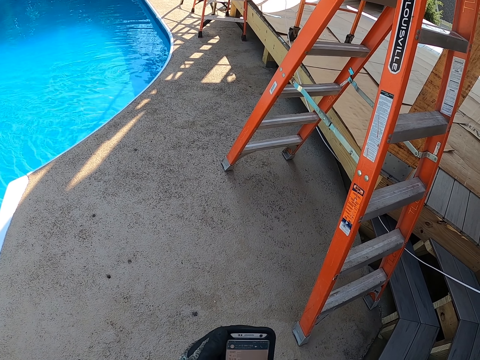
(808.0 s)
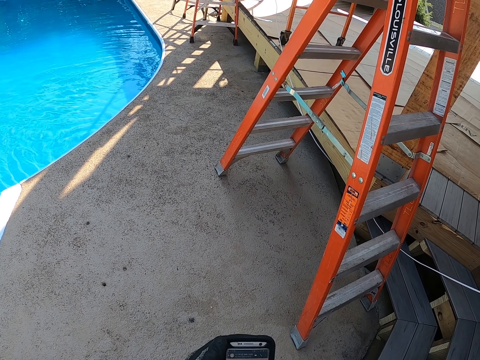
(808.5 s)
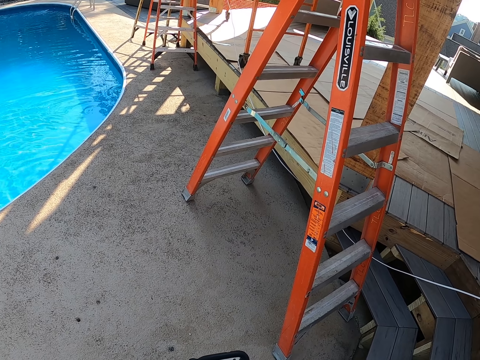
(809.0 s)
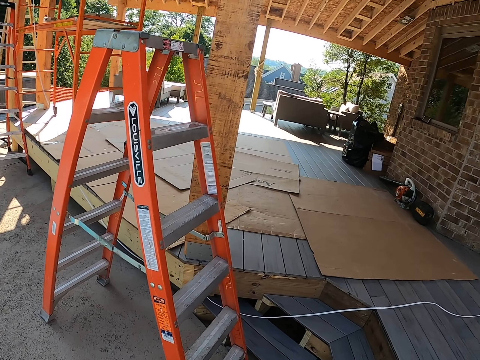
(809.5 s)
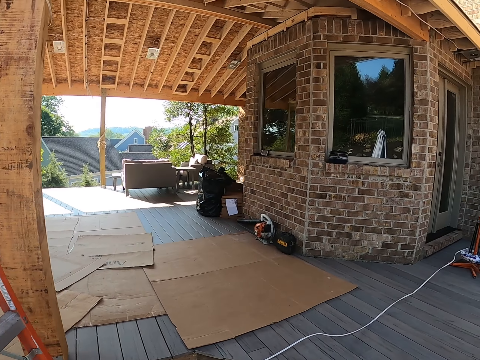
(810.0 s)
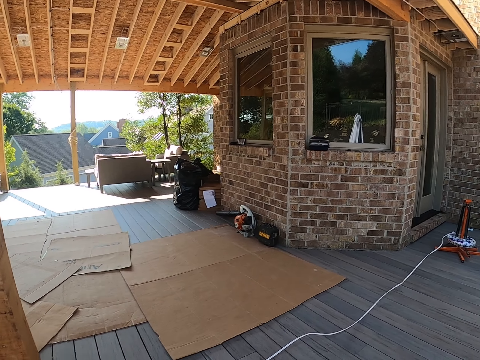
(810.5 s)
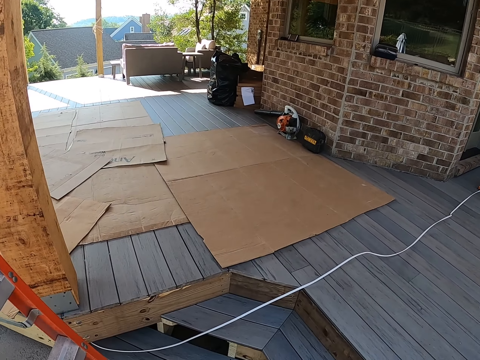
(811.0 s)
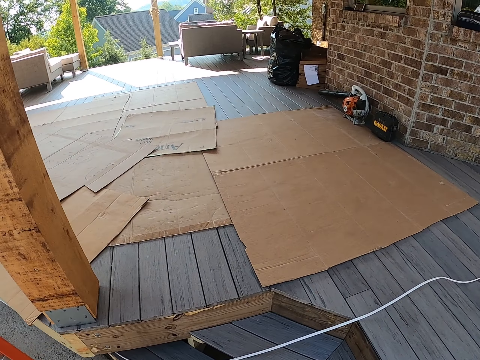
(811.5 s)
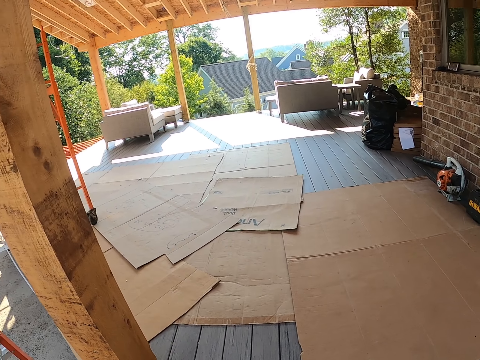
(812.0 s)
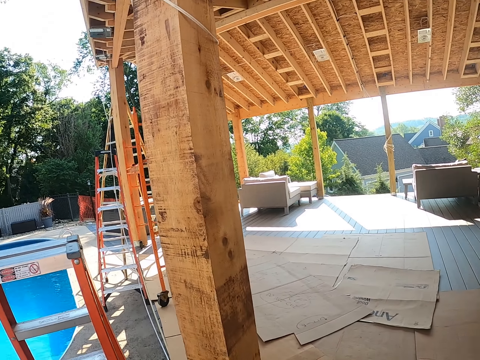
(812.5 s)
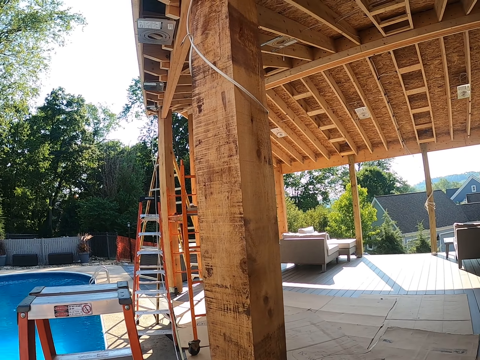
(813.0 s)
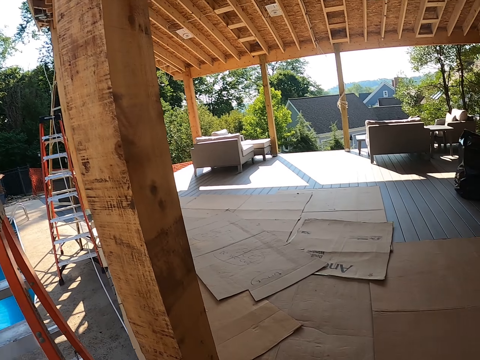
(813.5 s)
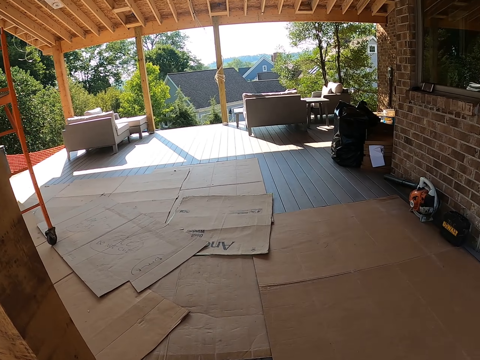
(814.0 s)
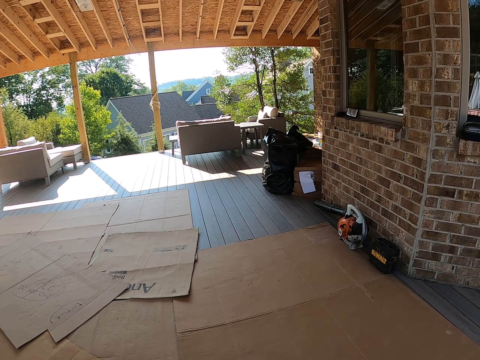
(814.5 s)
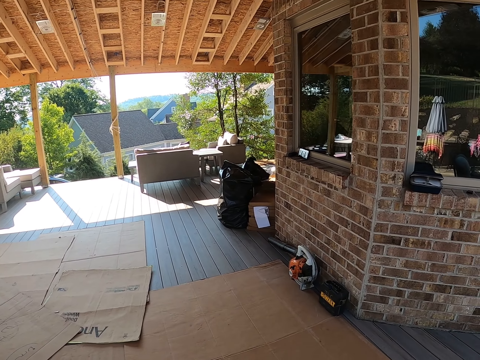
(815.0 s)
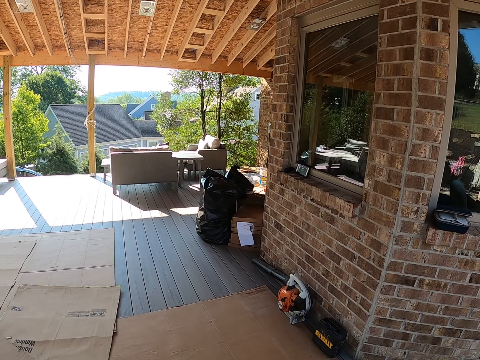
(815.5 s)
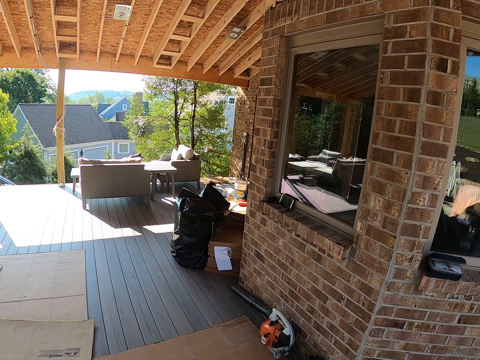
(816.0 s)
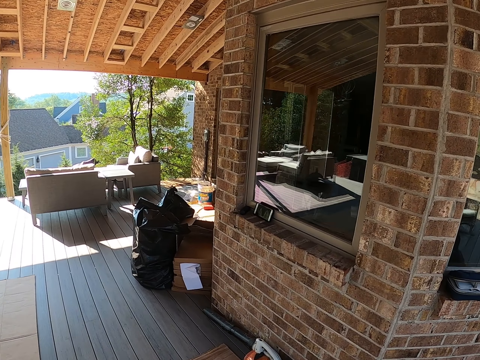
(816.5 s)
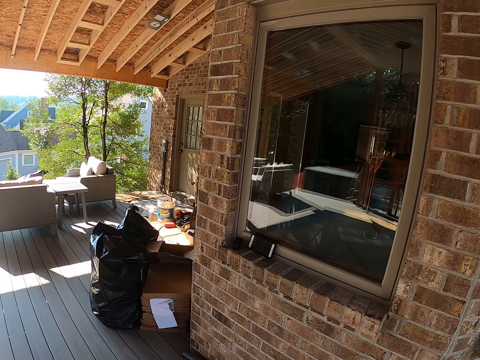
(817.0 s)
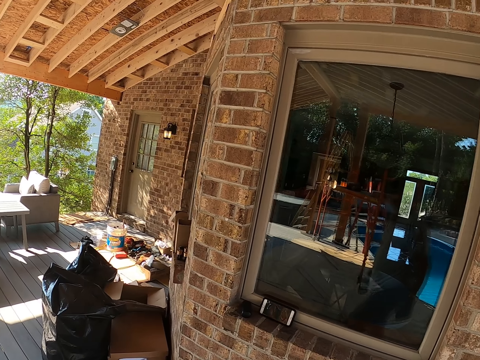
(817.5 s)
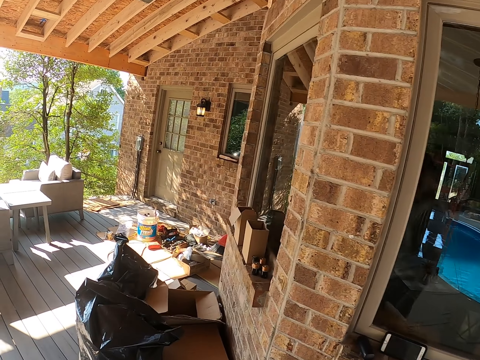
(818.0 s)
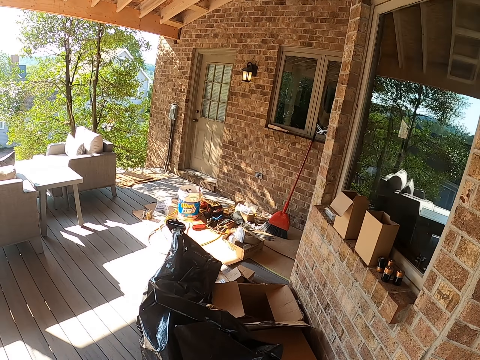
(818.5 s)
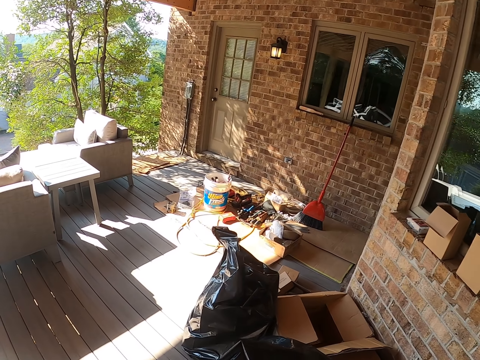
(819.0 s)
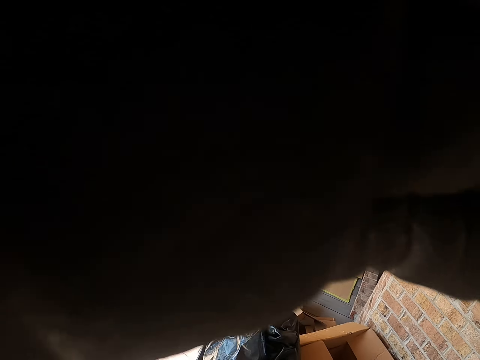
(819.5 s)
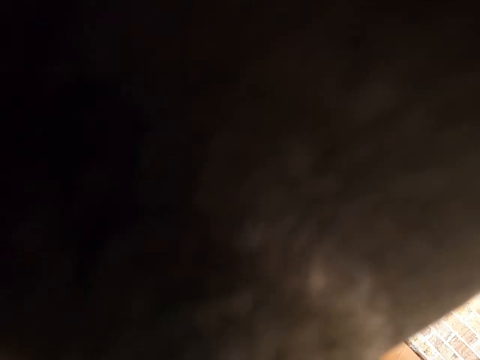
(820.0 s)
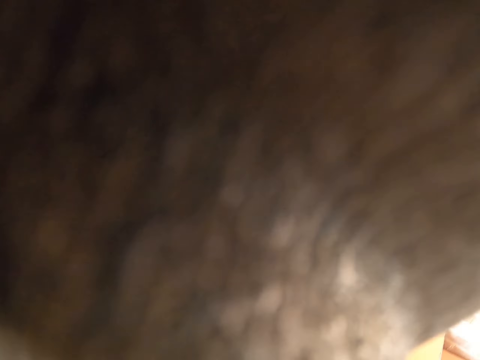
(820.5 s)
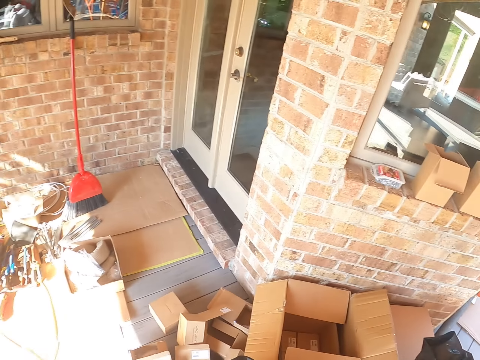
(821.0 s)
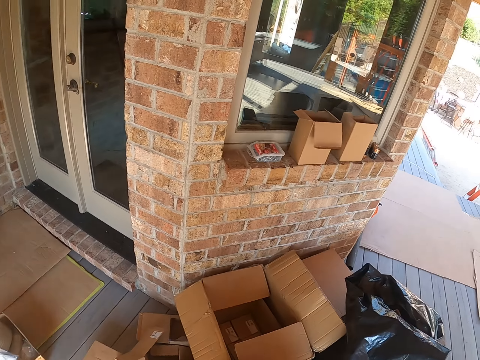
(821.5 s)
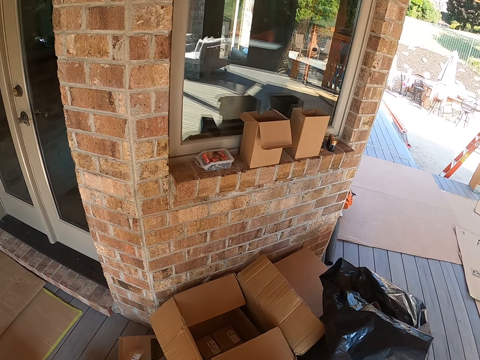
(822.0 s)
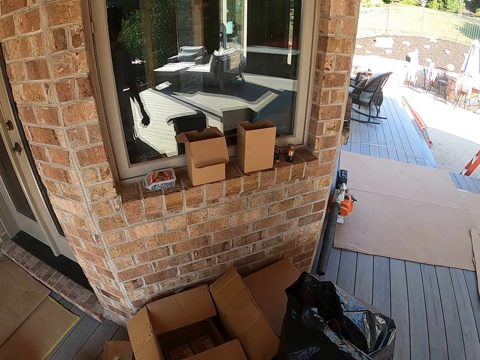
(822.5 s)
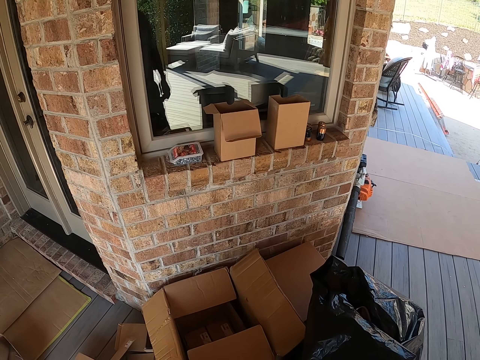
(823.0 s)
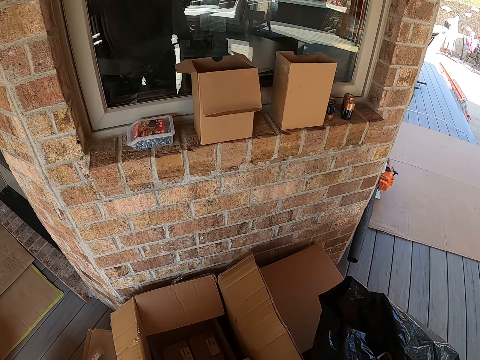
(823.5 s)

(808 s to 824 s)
The camera wearer looks around the compound. They walk around the compound. They adjust the camera. They block the camera. They move around.

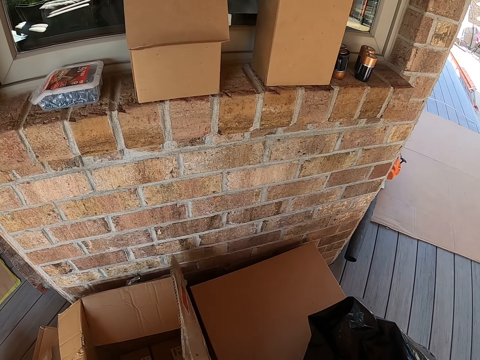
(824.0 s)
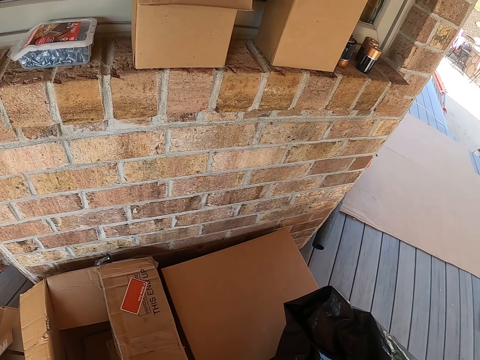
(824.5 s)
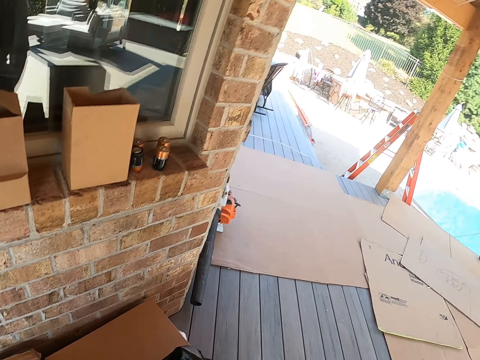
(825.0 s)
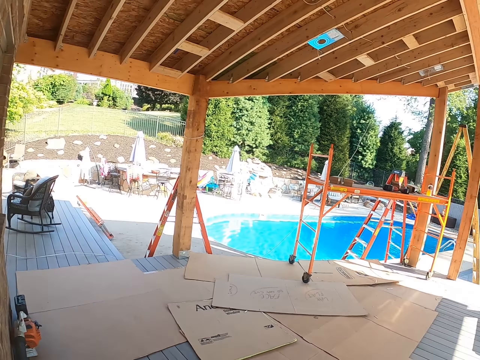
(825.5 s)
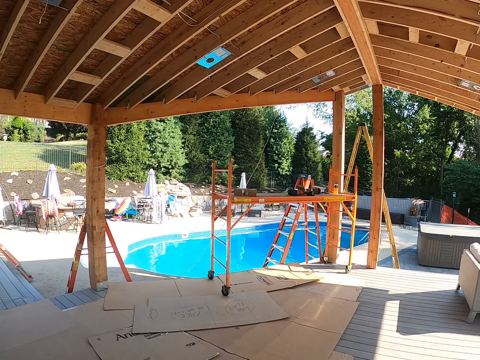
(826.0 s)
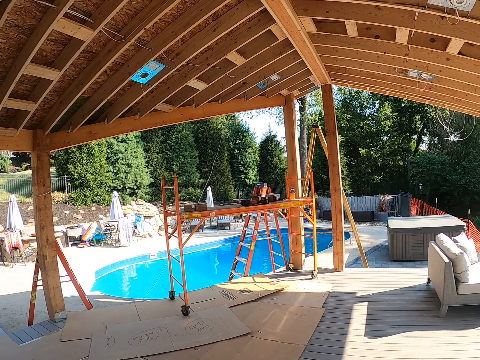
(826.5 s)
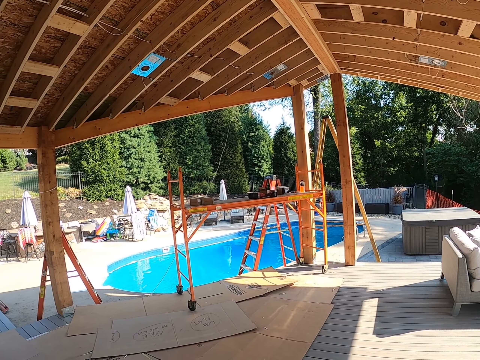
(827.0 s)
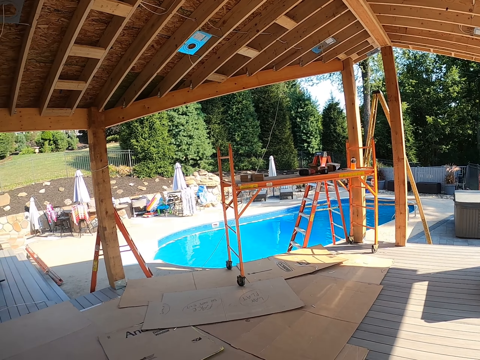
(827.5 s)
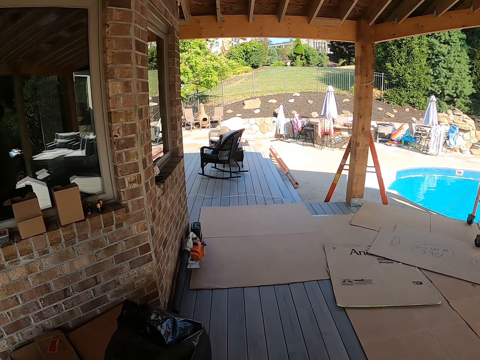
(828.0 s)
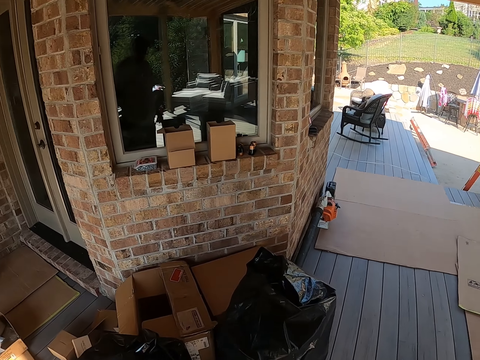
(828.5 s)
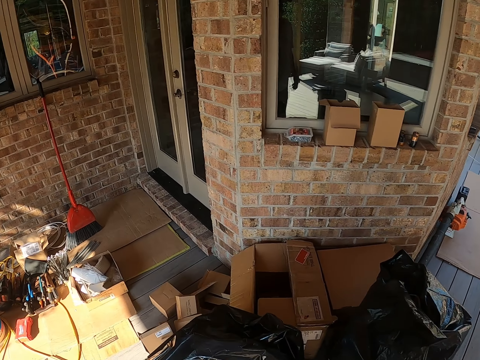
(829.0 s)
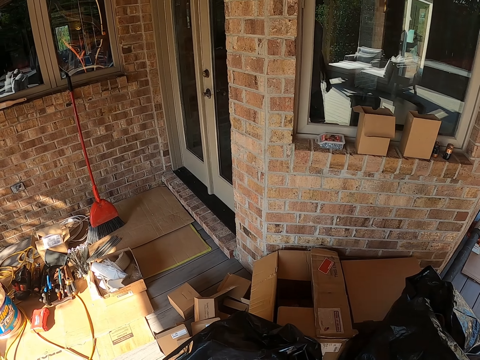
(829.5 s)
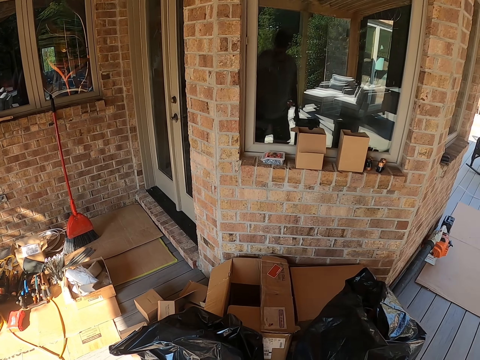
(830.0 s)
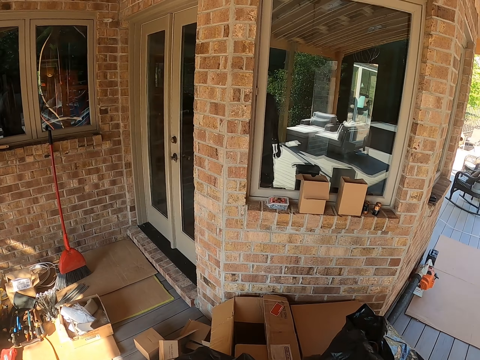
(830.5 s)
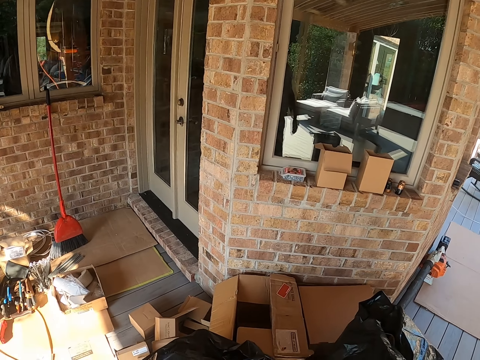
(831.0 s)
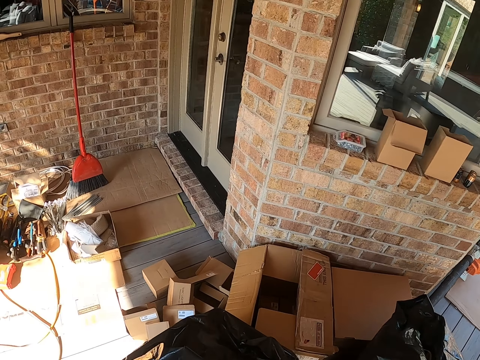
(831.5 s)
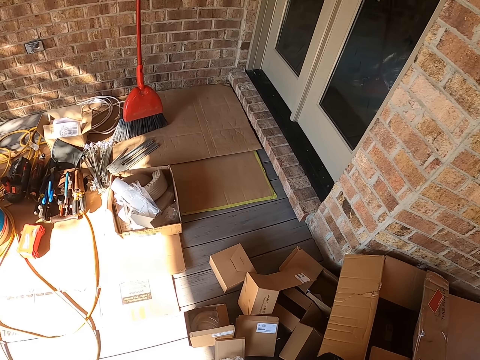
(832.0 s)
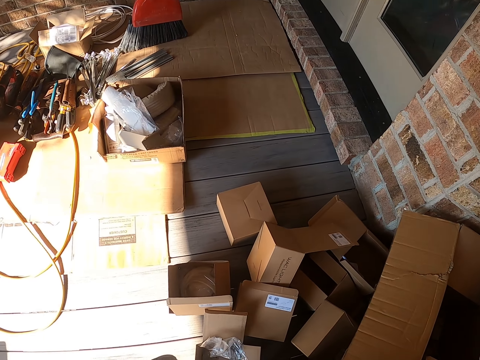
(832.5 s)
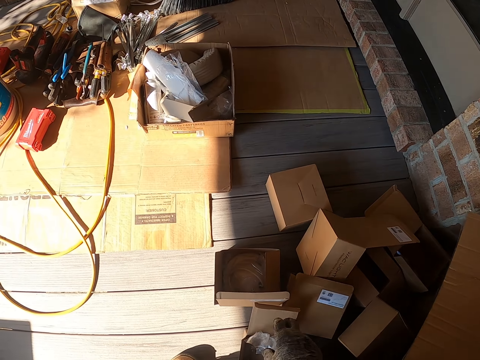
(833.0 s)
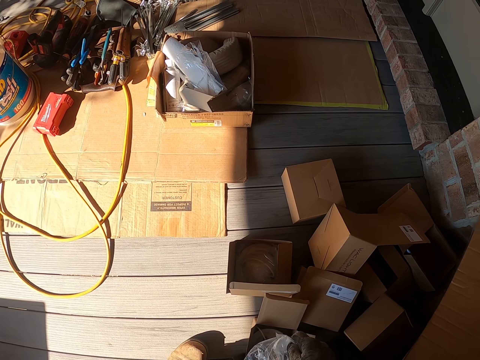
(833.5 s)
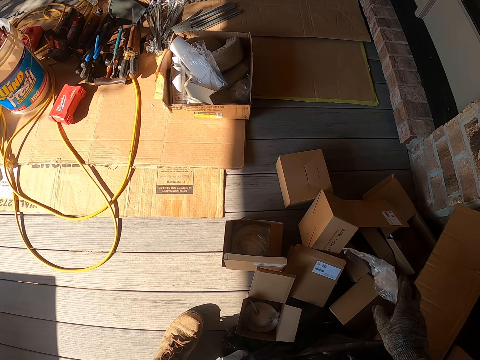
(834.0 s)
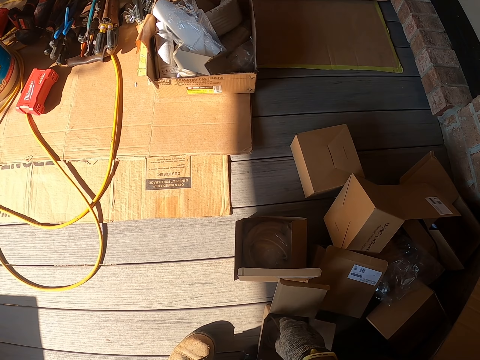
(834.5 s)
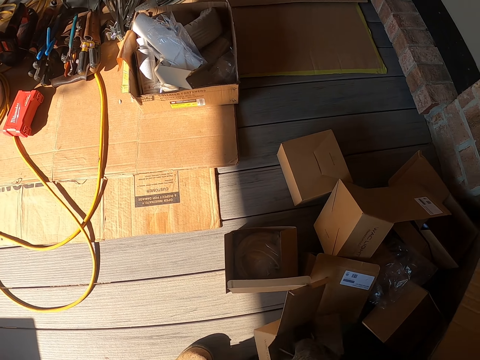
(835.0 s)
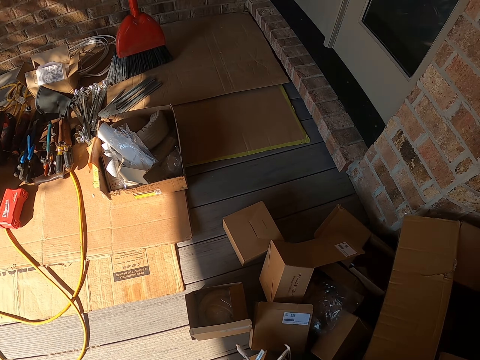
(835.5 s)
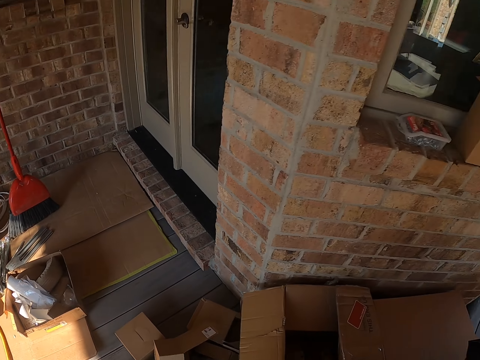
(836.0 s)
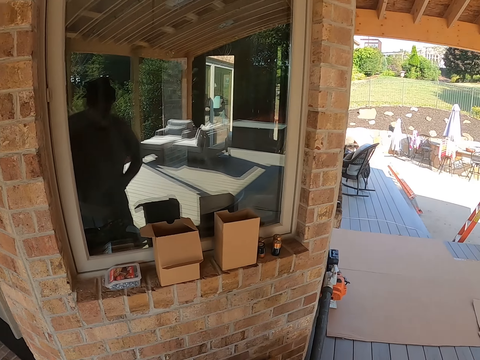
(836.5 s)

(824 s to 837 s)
The camera wearer holds a box. They open the carton. They walk around. They look around the compound. They put polythene paper aside. They throw the paper. They take a carton.
